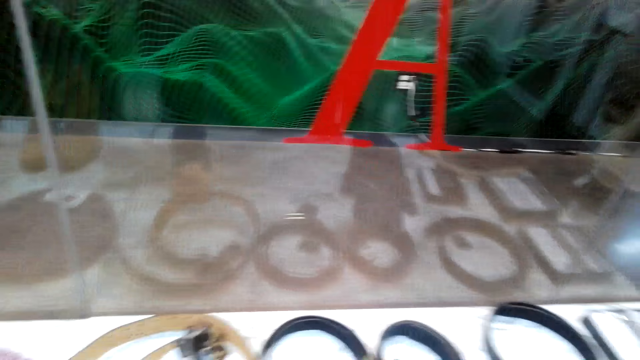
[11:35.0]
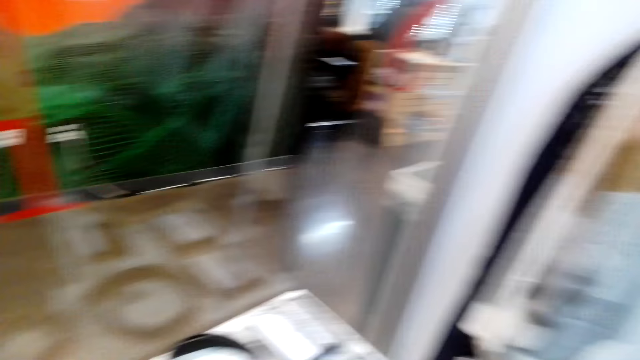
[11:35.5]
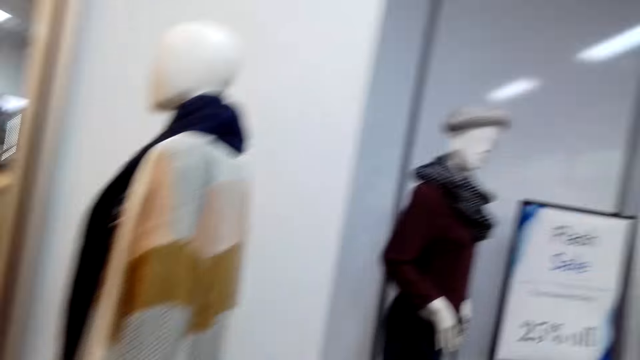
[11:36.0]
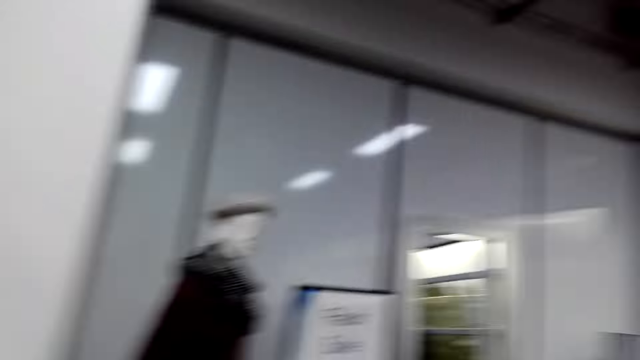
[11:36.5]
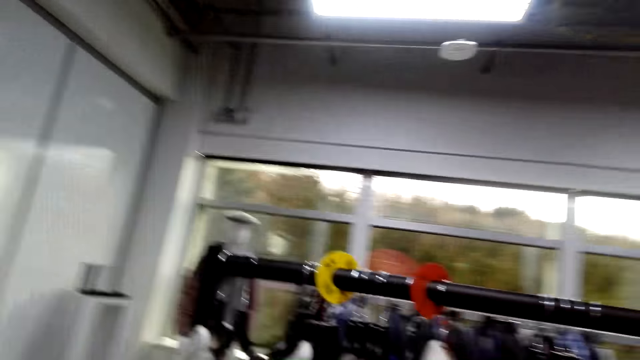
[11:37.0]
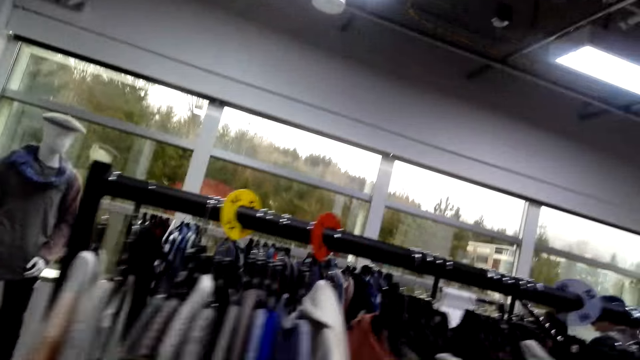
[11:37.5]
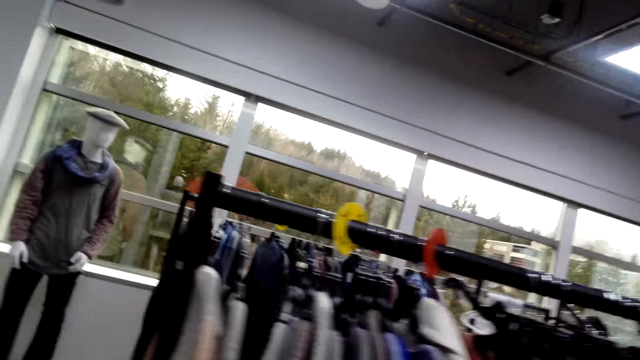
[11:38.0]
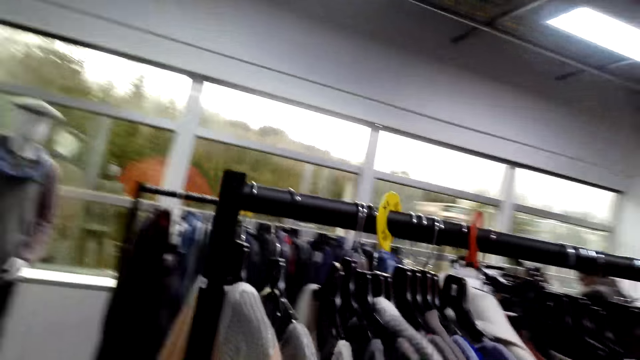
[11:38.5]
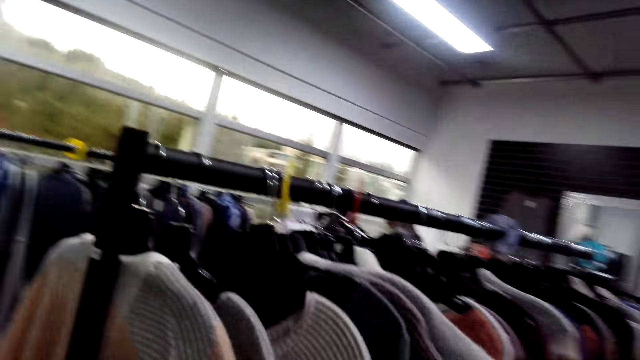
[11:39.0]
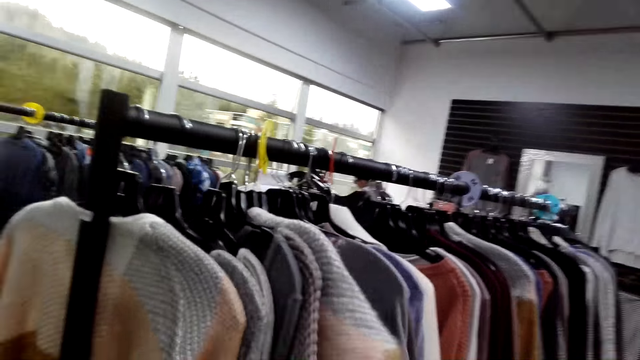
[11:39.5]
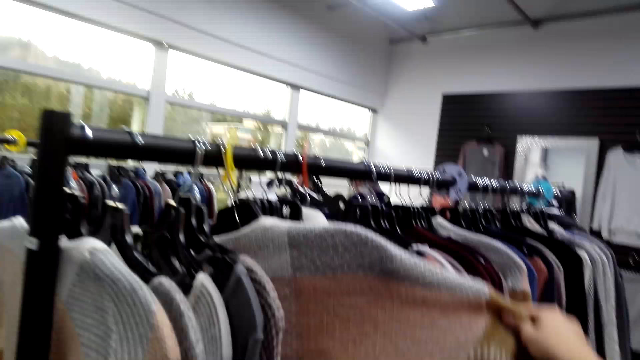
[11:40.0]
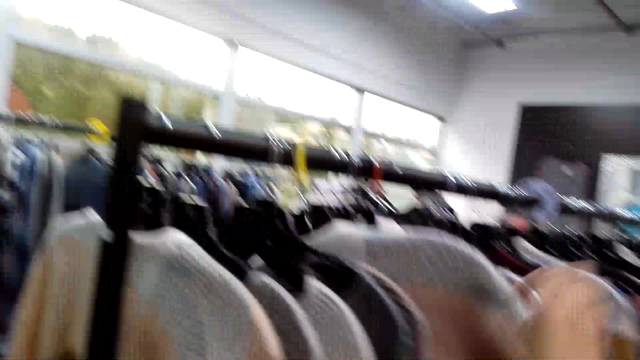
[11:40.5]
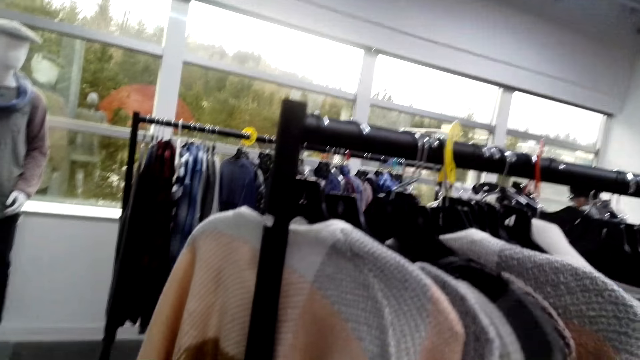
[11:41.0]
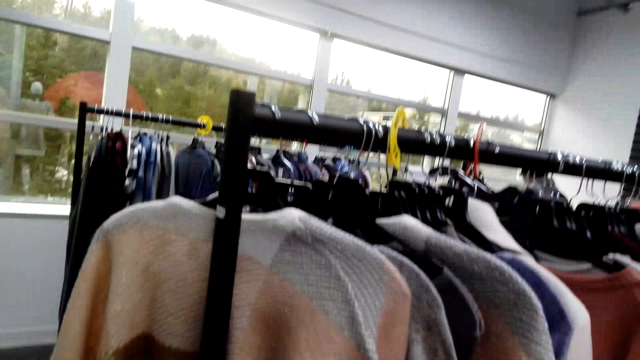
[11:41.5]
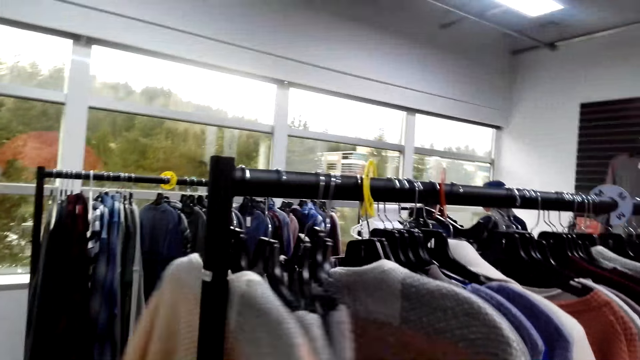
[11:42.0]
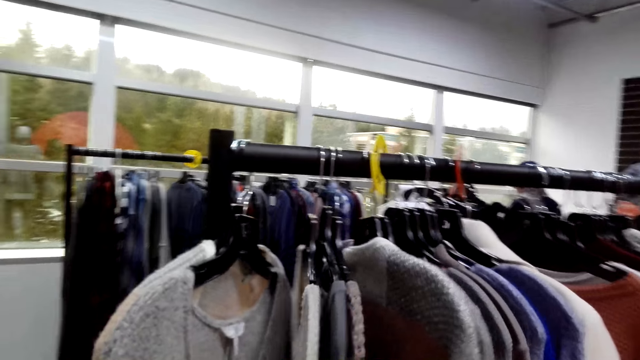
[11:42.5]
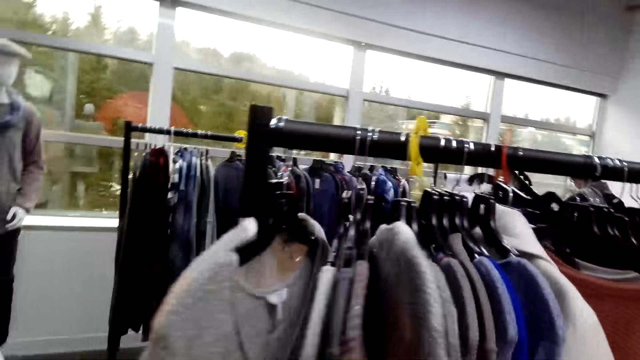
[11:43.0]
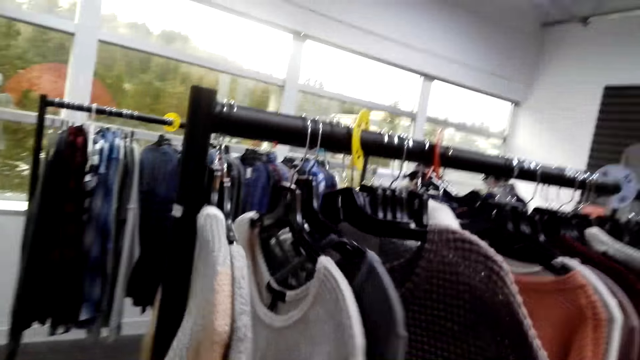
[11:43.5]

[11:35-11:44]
The camera wearer walks around. They look at clothes on hangers. They touch sweater tops on the cloth rack.

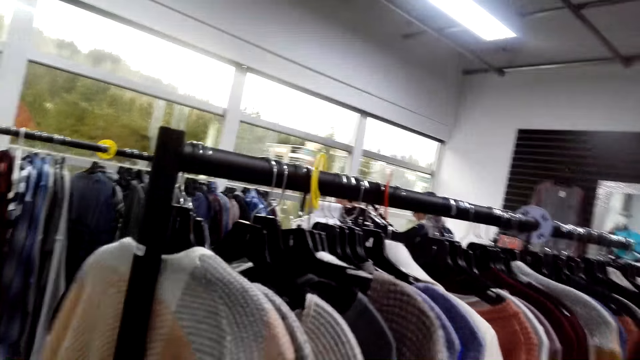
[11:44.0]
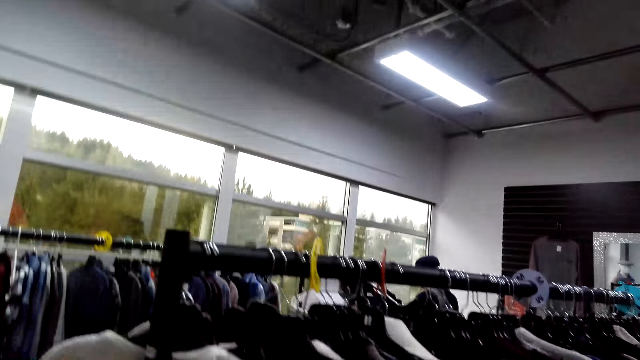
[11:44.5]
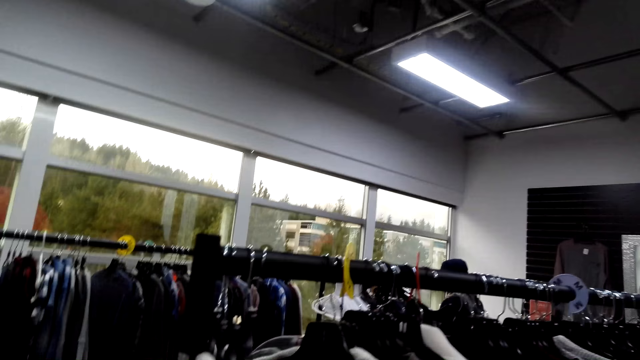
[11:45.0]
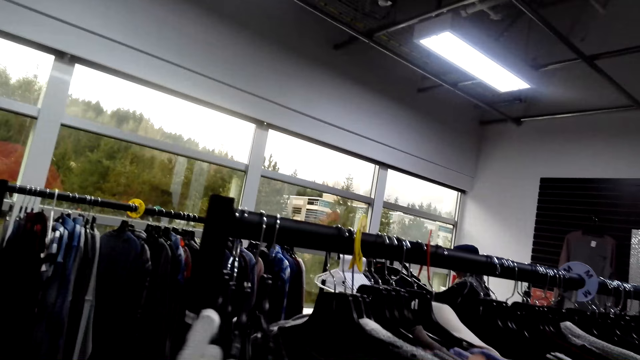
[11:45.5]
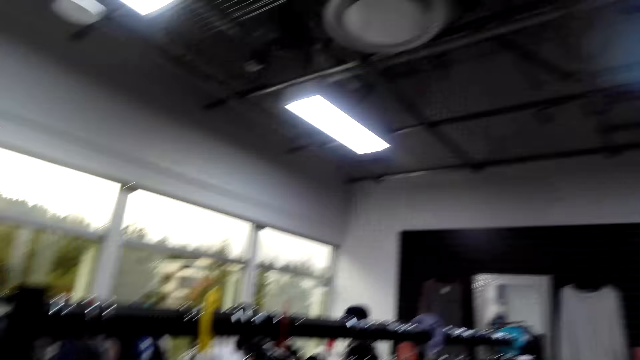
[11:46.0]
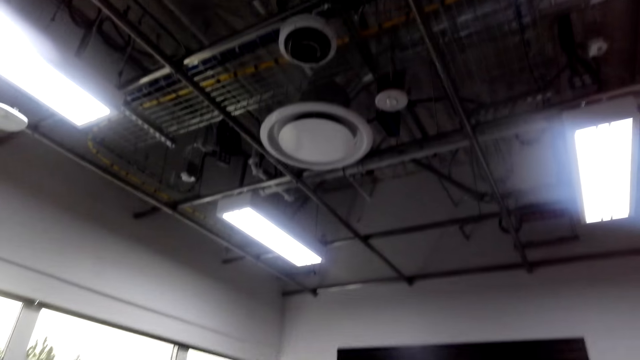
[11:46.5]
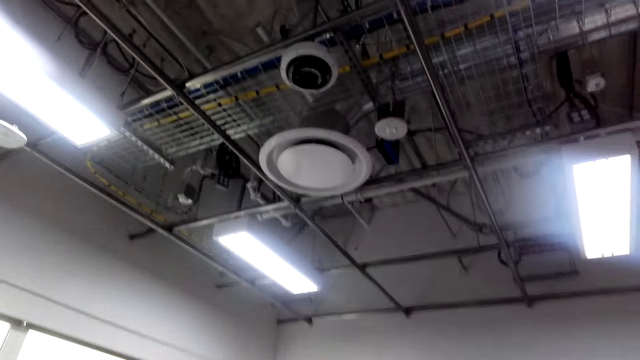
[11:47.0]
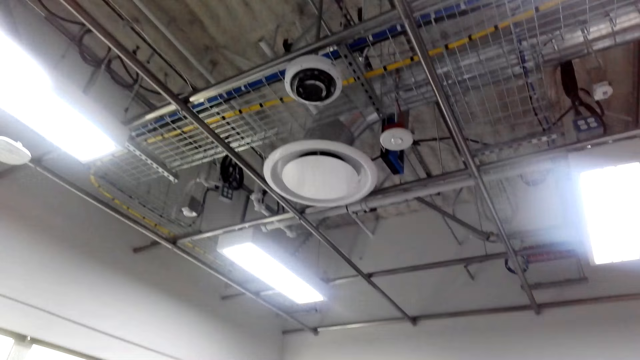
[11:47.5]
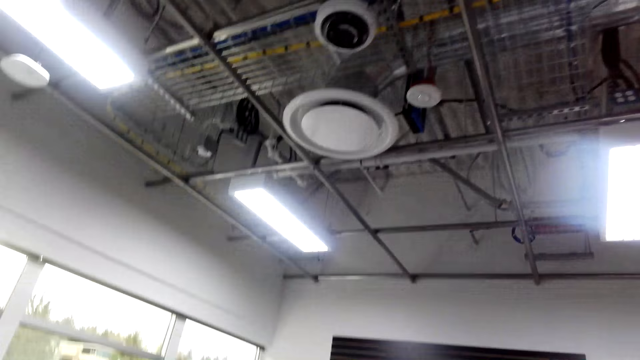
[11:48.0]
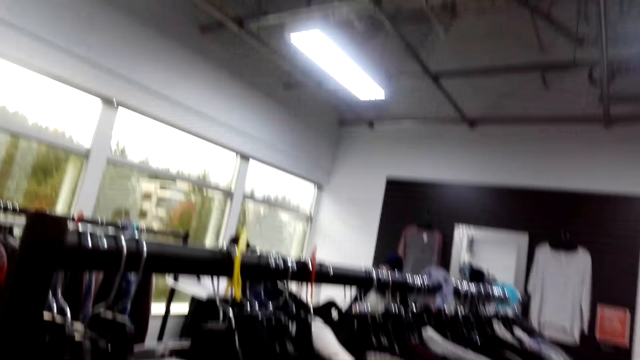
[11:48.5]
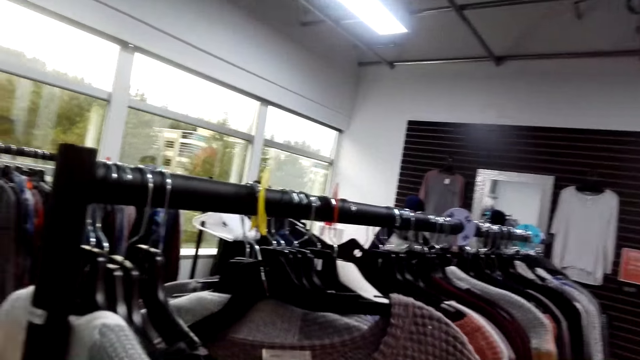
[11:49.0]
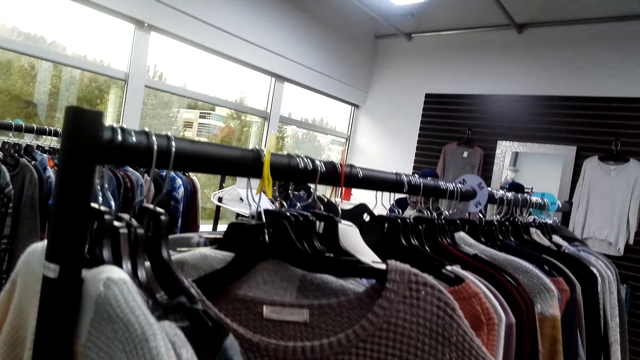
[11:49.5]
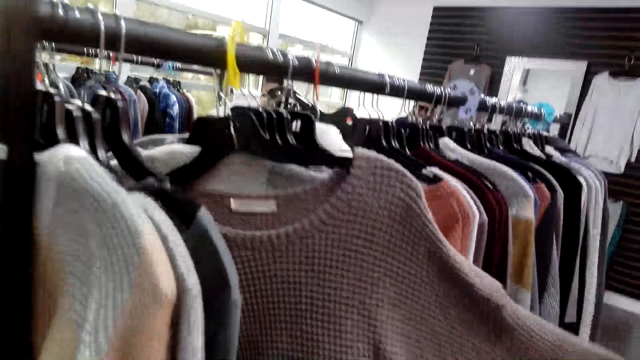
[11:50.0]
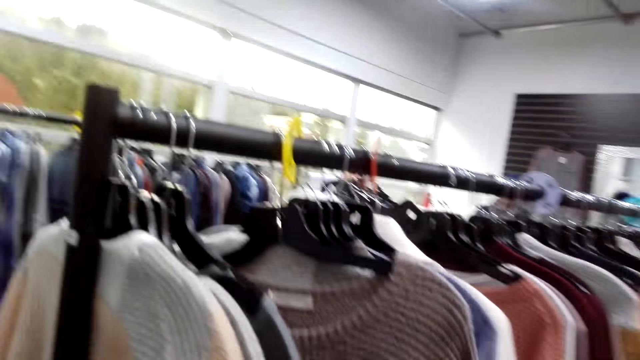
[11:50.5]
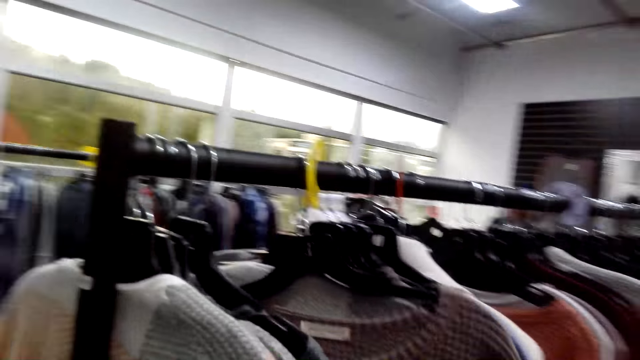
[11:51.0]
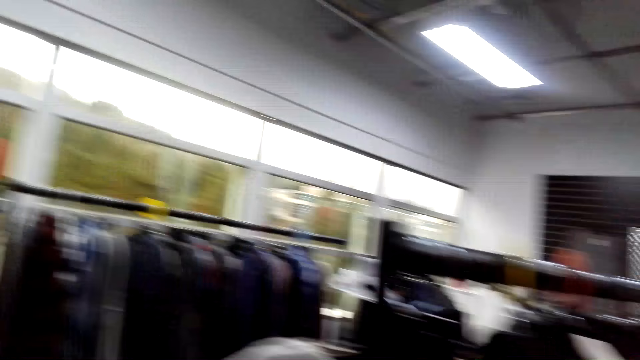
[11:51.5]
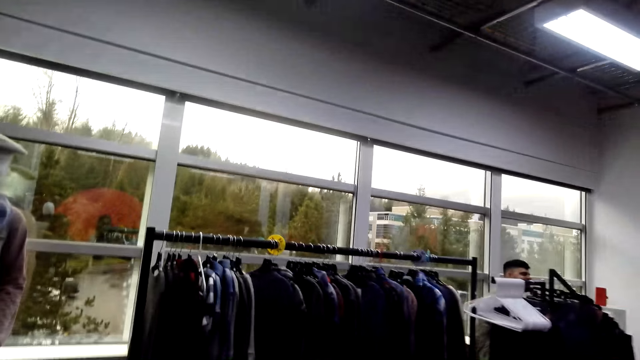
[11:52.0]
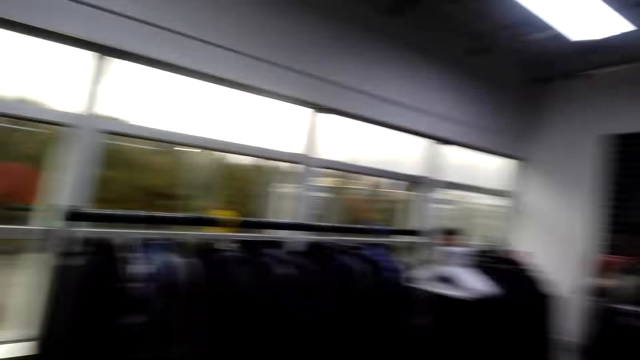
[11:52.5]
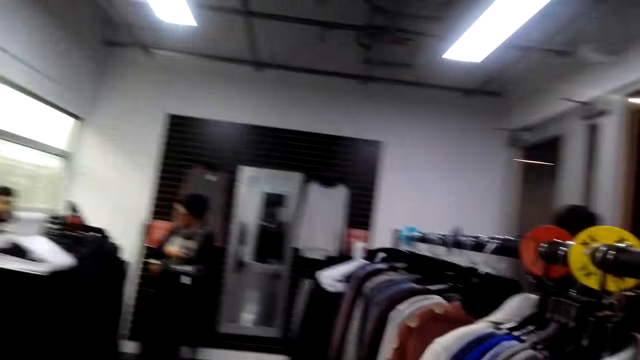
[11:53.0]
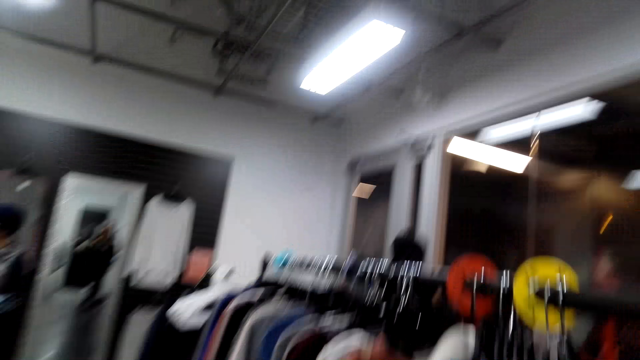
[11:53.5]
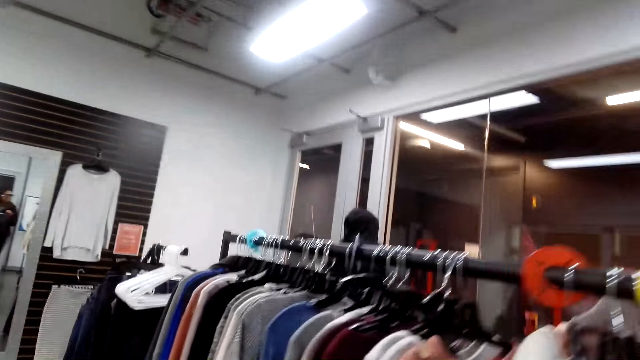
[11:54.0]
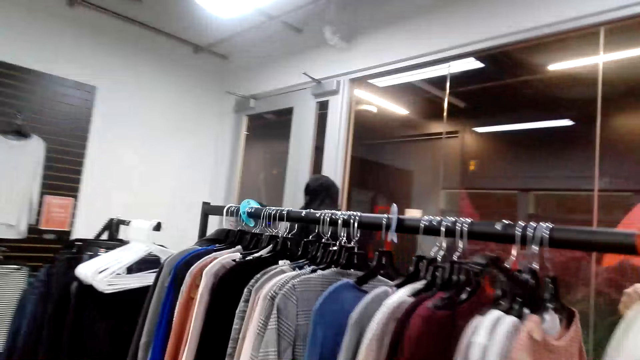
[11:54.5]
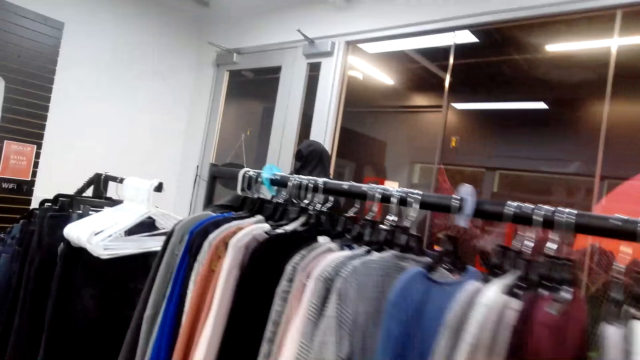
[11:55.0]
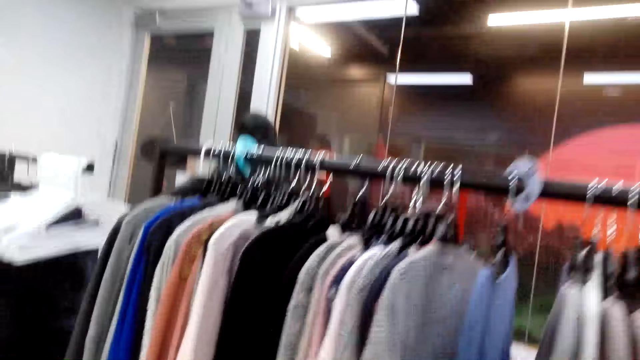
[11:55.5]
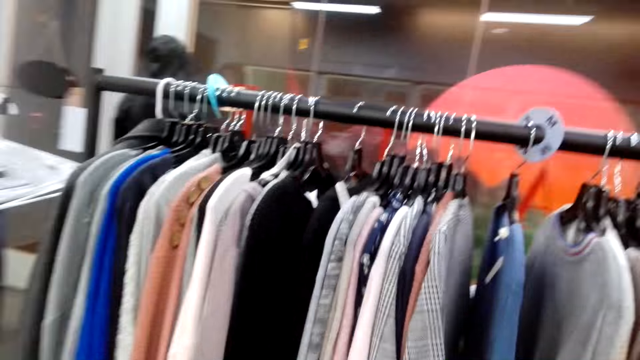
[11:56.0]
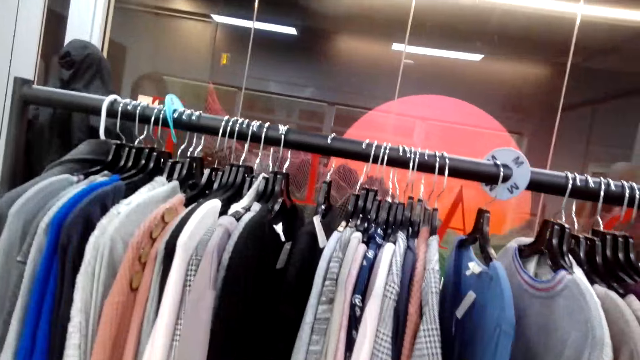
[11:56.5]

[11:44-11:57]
The camera wearer looks up. They look around. They touch the sweater tops on the cloth rack. They look at the sweater tops. They look around. They walk around.
